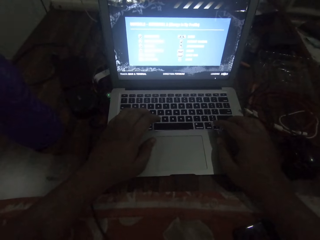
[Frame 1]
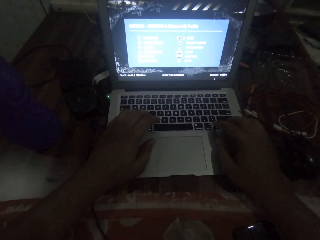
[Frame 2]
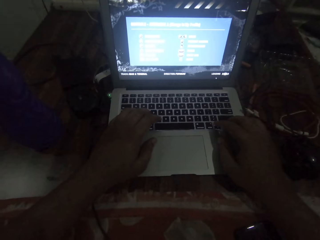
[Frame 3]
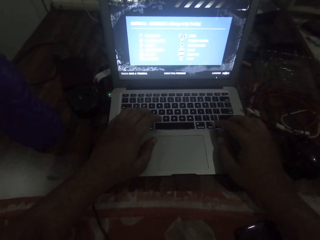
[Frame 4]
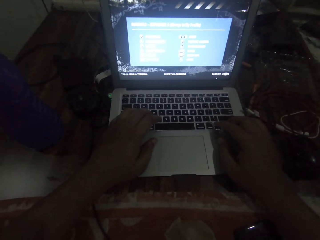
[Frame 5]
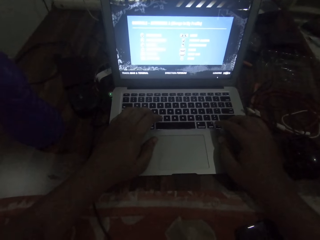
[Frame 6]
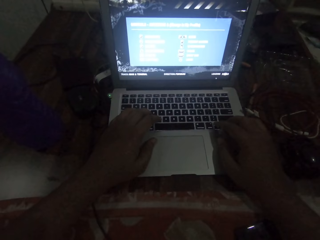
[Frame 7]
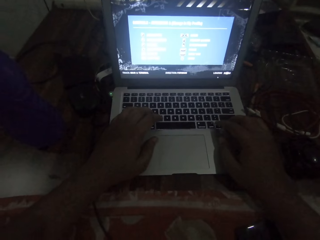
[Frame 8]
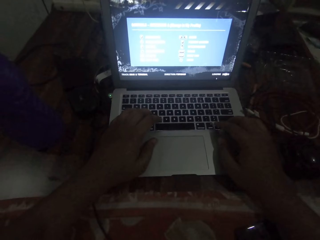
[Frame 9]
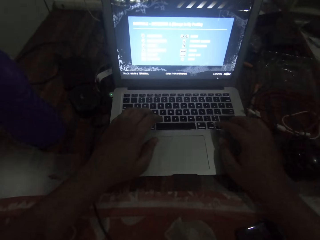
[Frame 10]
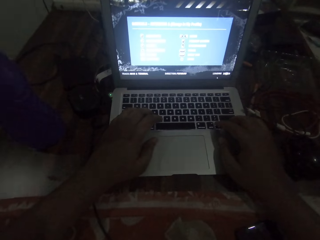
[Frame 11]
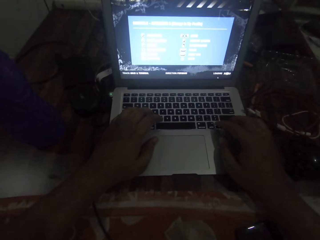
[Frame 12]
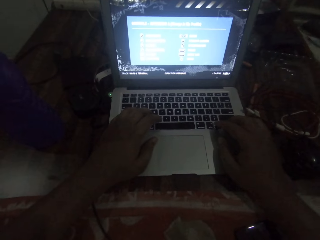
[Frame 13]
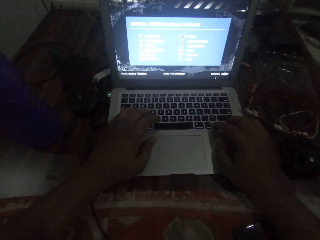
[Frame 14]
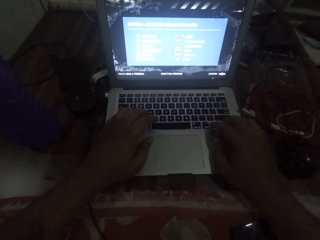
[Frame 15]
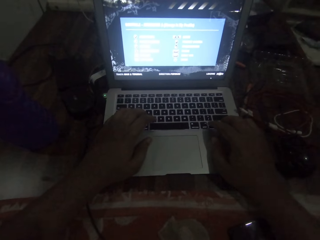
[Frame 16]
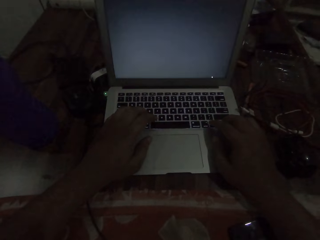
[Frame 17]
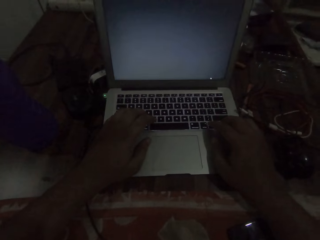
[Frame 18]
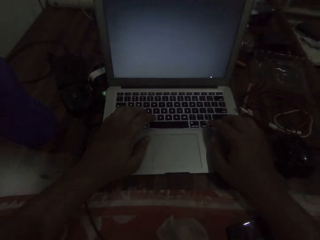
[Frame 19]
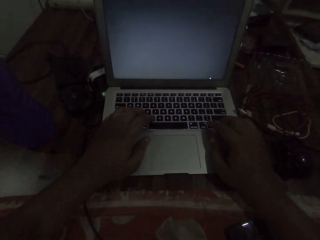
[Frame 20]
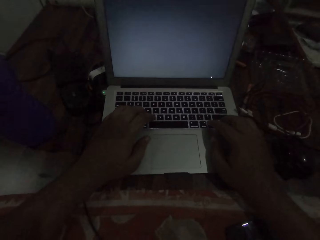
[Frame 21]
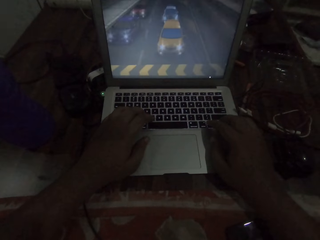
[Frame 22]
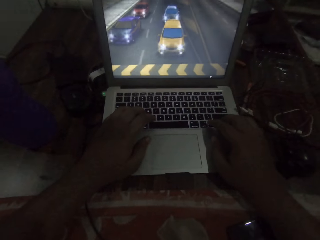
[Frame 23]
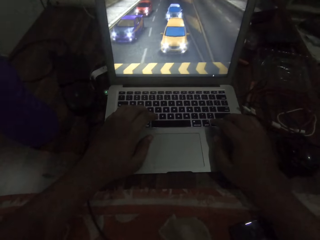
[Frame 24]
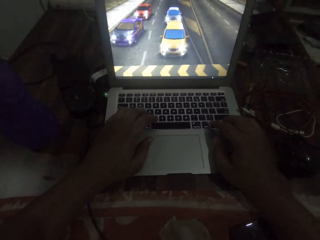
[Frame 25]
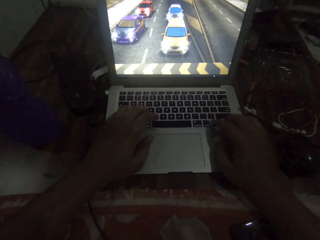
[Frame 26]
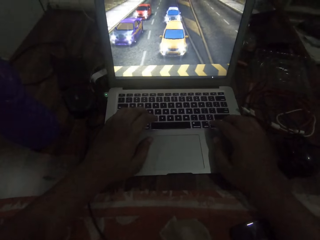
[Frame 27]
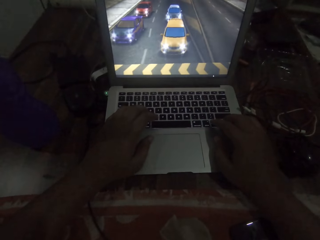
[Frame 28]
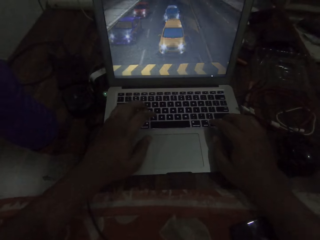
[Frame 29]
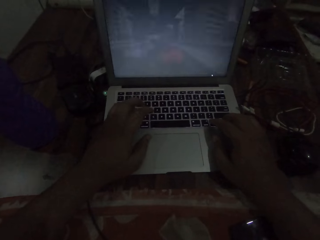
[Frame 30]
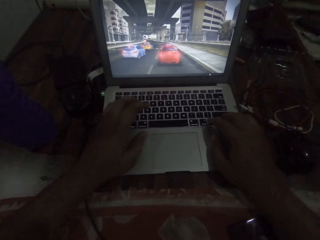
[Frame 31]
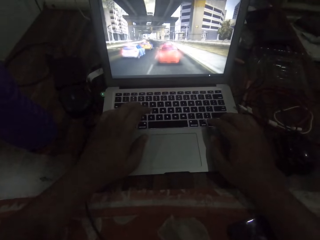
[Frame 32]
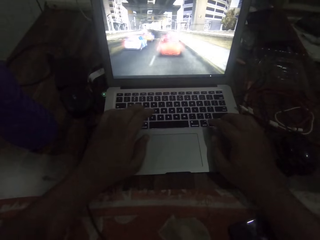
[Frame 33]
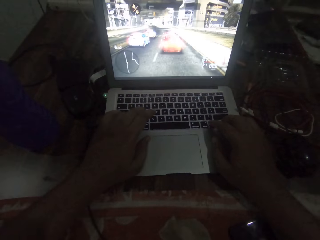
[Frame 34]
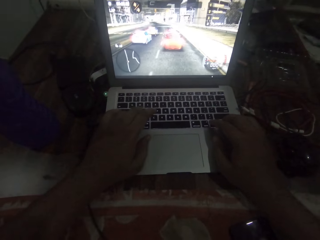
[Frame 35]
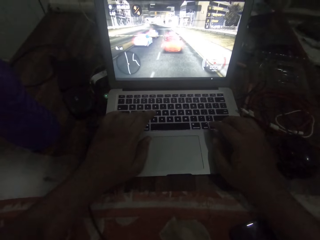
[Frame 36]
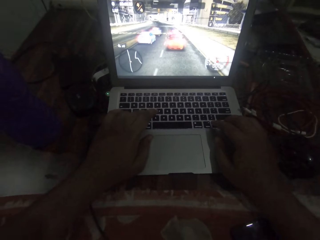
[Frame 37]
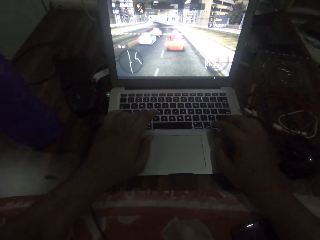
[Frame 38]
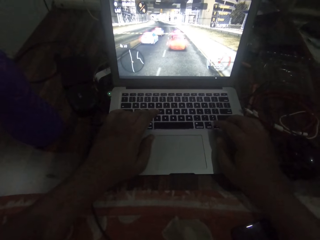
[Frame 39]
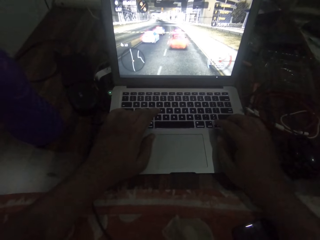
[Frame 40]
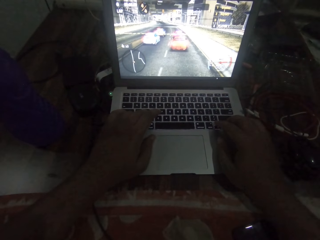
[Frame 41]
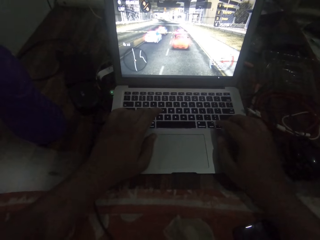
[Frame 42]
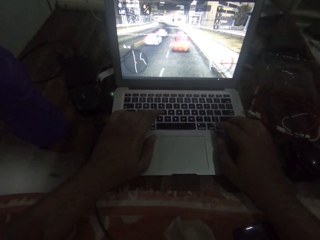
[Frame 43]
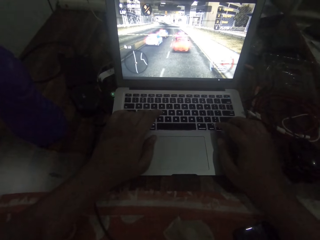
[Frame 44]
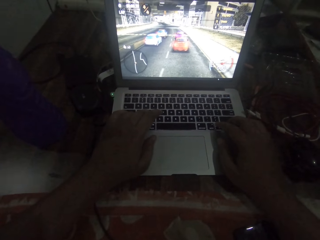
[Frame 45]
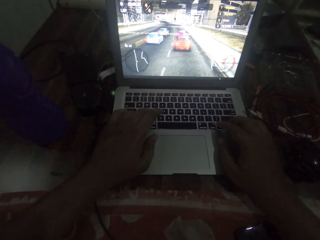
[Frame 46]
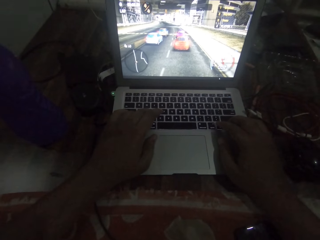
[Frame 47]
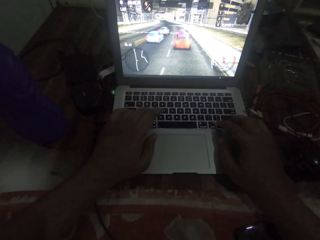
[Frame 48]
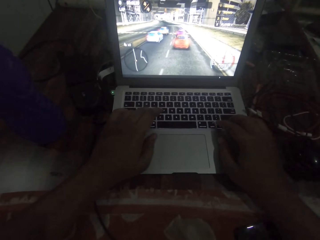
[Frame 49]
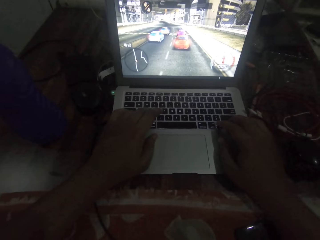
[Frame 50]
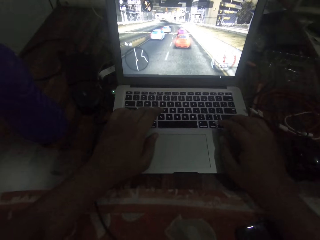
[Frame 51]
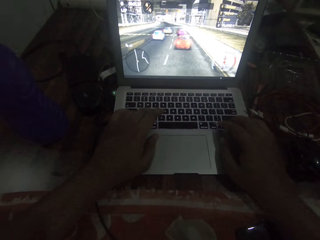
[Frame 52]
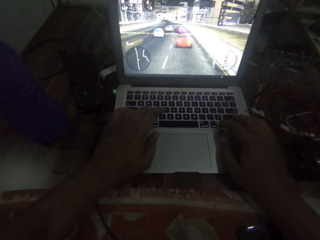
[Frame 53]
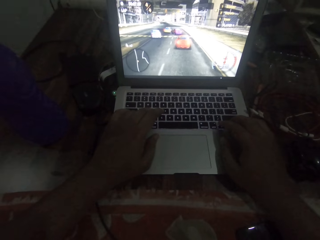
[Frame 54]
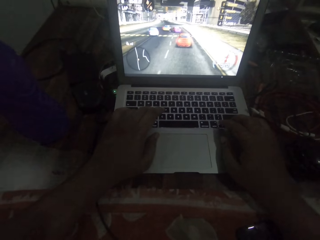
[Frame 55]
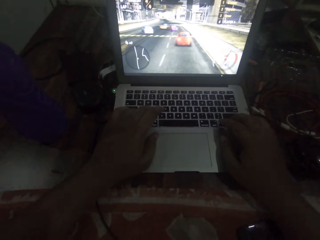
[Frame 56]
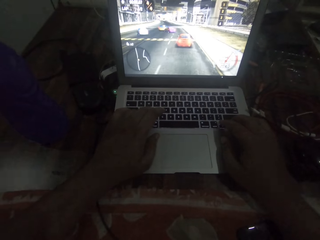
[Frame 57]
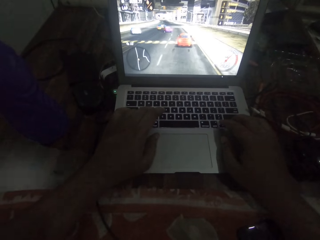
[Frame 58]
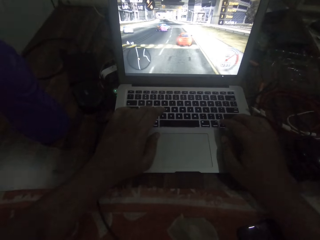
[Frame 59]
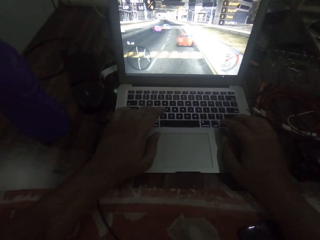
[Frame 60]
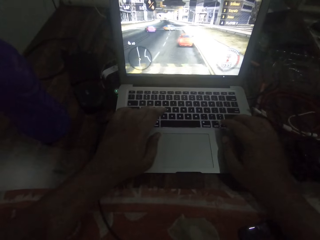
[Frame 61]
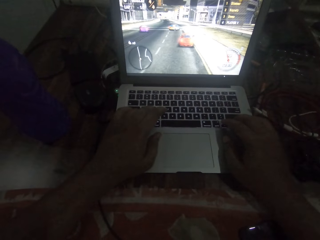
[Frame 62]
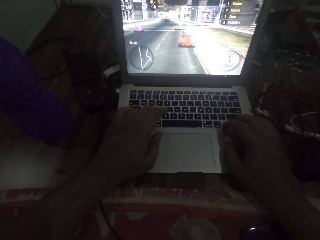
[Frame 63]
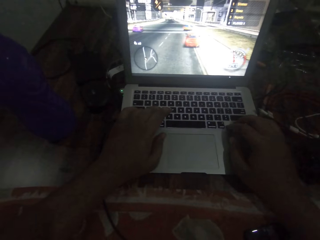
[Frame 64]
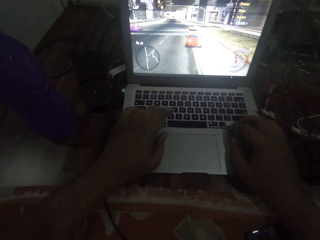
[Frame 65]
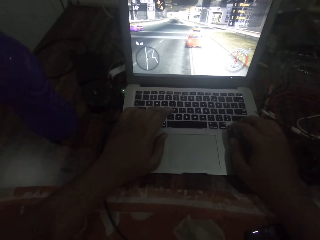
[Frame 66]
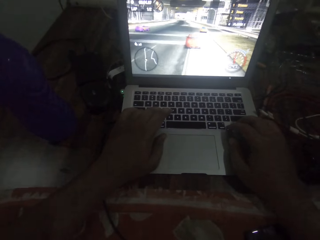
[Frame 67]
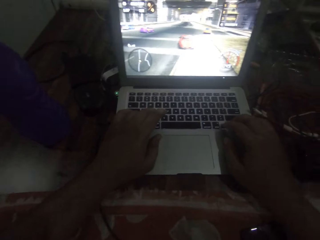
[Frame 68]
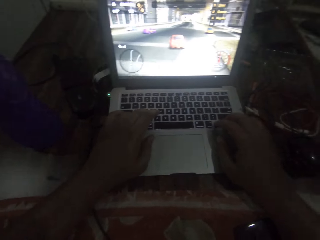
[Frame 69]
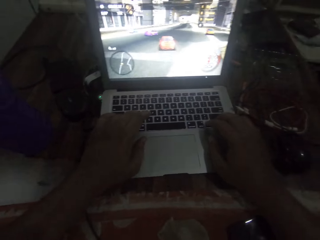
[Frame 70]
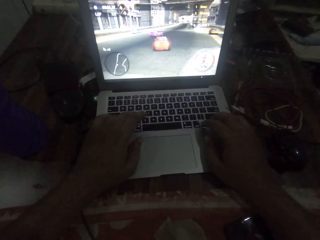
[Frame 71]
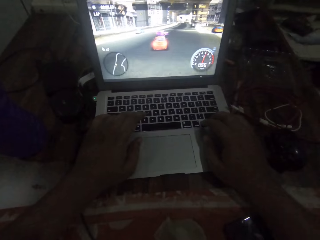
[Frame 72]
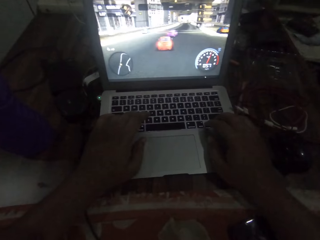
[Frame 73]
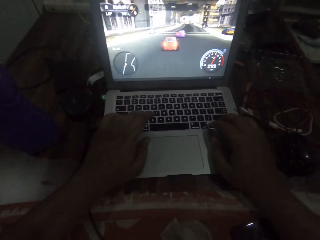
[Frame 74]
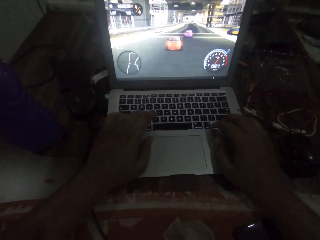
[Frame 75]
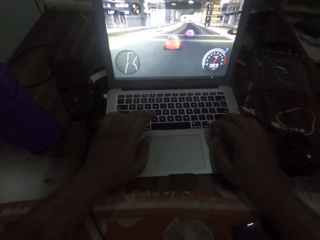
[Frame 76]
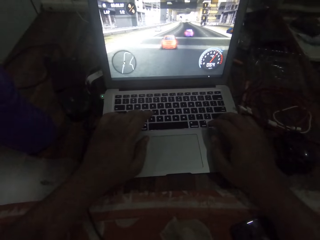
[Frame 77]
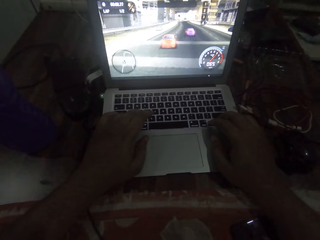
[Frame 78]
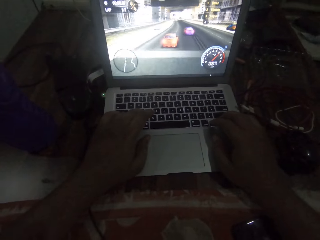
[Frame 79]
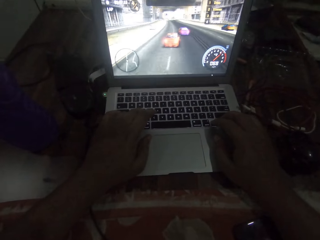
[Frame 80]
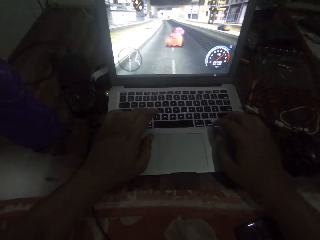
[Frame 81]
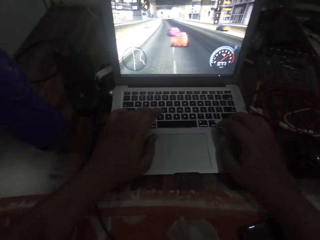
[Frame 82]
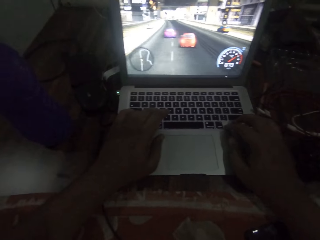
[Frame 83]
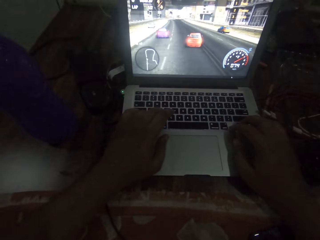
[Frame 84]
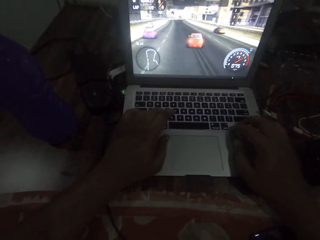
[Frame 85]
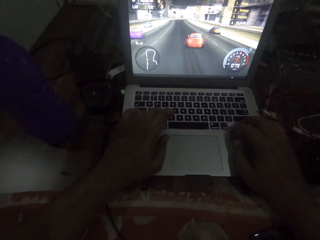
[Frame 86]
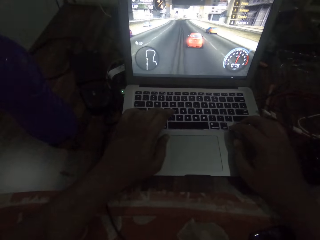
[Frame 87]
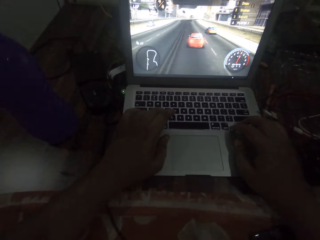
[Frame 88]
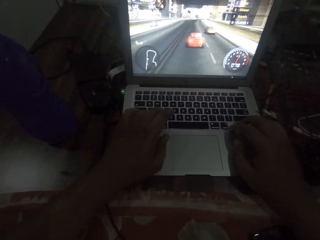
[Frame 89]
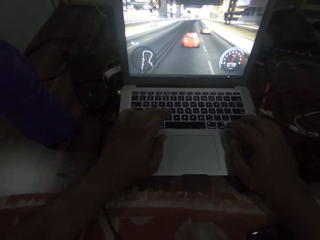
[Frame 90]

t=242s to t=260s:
The camera wearer presses the laptop keyboard.

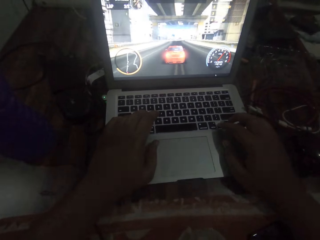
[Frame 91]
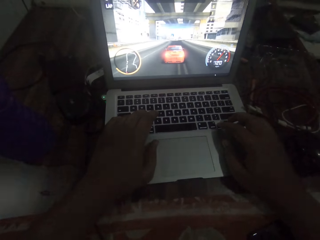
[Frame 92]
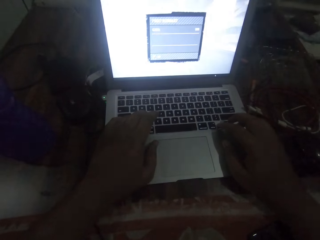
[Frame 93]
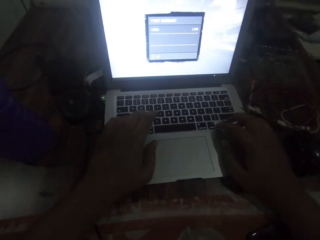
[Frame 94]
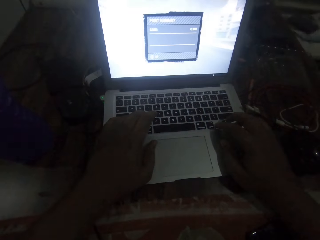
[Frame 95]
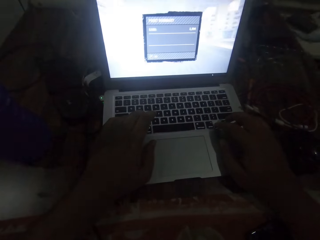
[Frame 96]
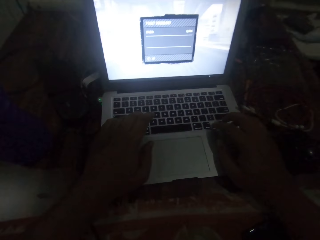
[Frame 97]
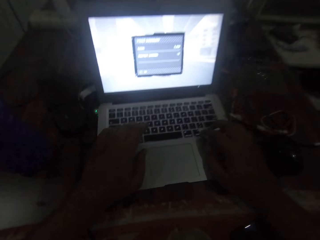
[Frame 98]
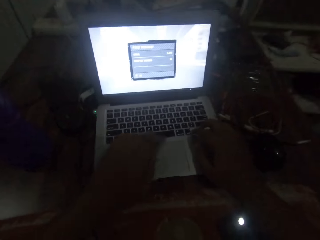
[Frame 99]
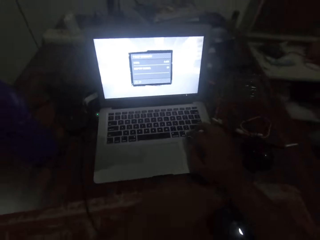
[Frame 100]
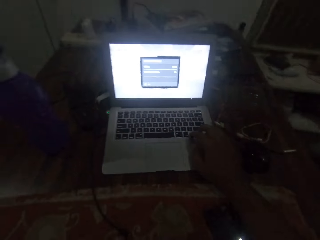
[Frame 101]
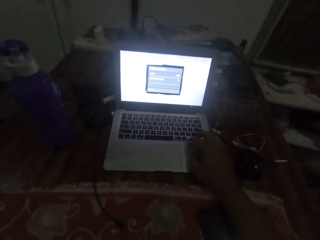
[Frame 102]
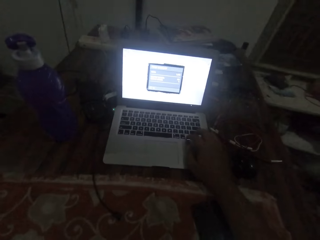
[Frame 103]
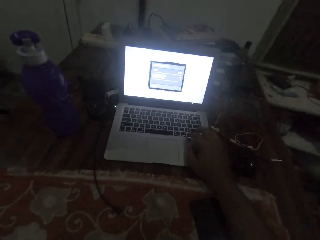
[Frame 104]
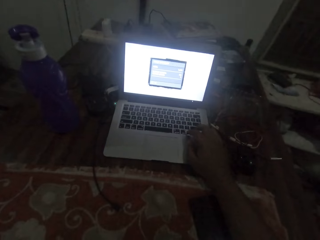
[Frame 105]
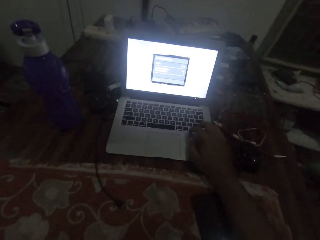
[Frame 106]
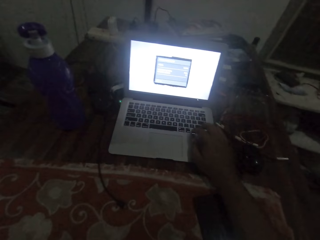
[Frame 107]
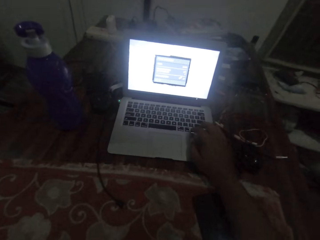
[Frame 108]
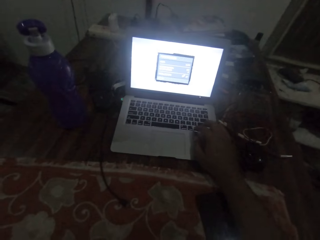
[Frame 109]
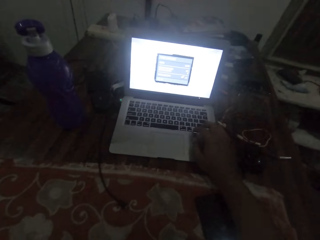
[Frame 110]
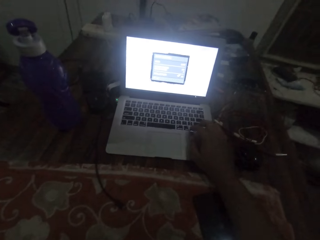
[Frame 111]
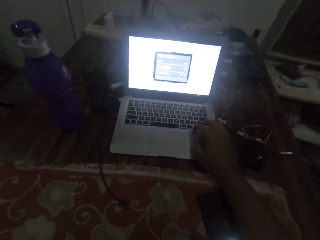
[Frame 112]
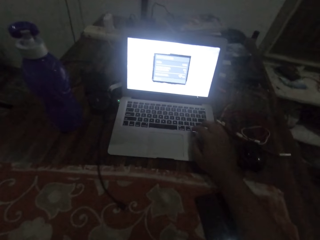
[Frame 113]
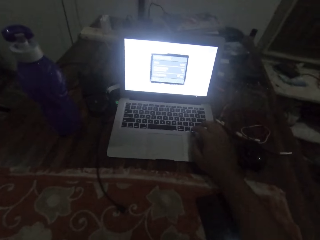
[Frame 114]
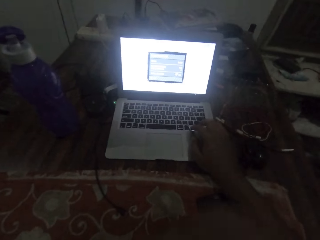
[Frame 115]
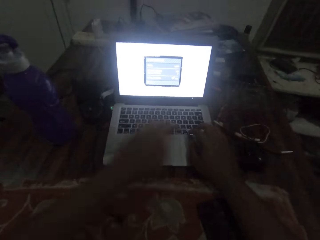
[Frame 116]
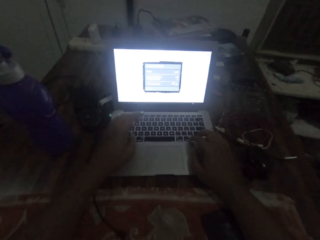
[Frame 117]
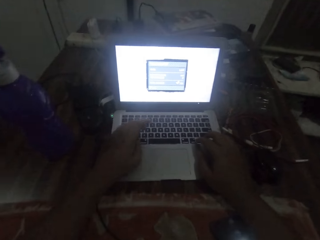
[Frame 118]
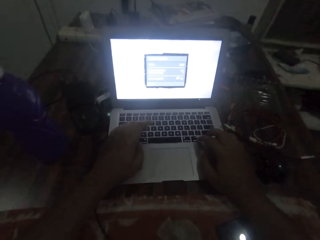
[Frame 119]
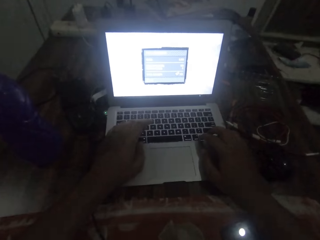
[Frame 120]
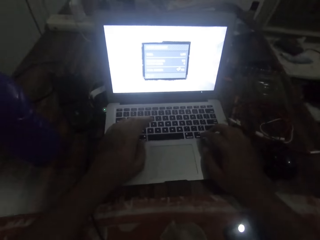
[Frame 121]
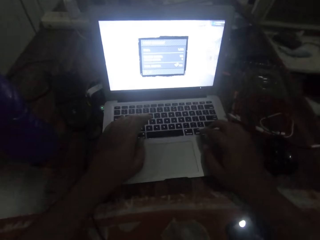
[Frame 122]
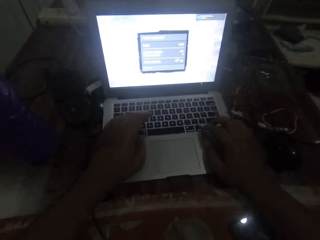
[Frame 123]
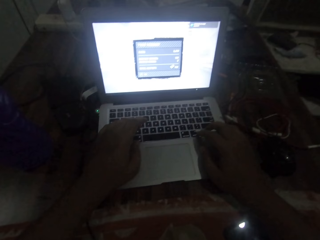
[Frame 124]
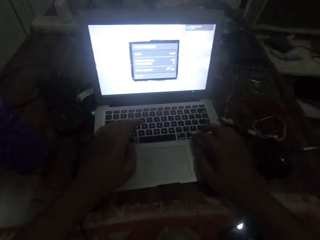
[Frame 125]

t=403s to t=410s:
The camera wearer removes his left hand from the laptop computer. He operates the laptop computer. He places his left hand on the laptop computer. He operates the laptop computer with his hands.
